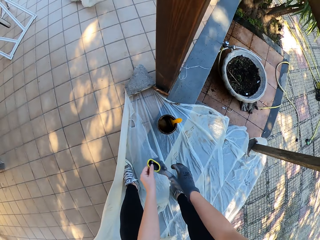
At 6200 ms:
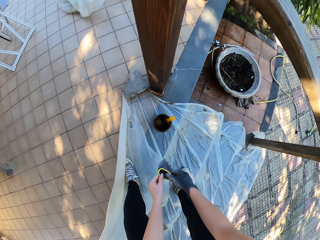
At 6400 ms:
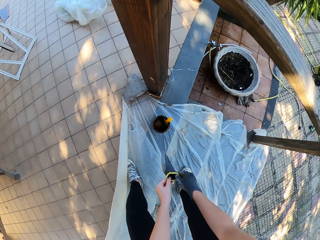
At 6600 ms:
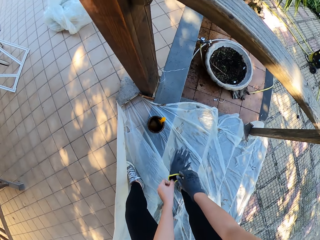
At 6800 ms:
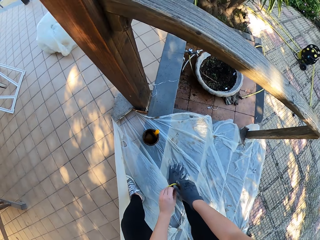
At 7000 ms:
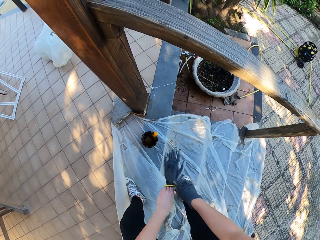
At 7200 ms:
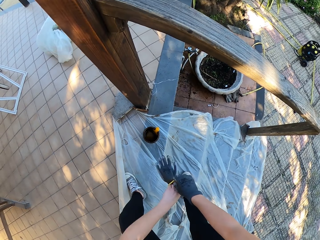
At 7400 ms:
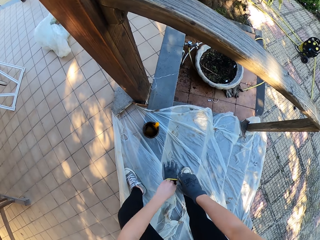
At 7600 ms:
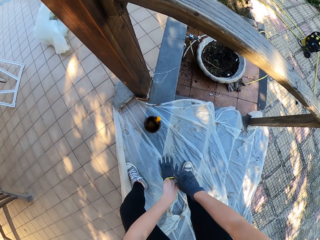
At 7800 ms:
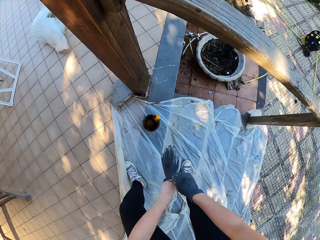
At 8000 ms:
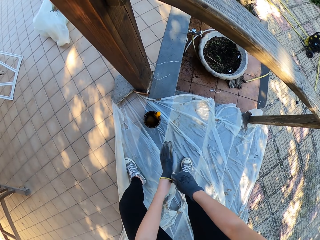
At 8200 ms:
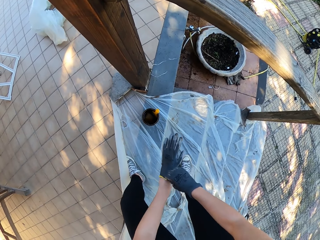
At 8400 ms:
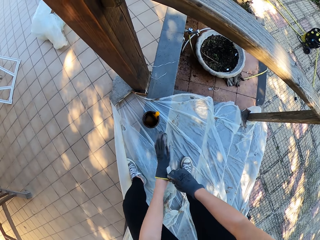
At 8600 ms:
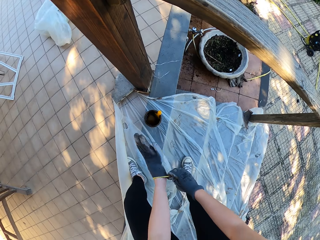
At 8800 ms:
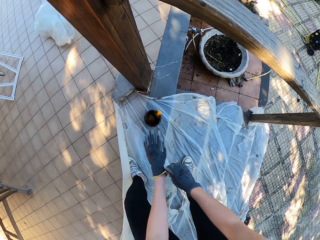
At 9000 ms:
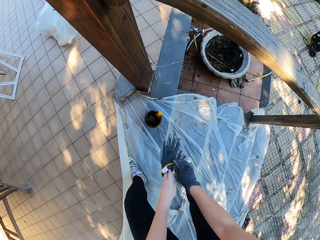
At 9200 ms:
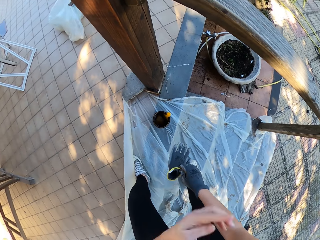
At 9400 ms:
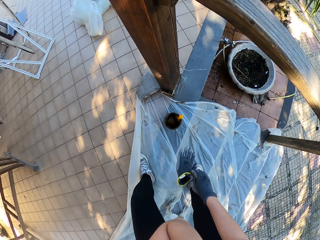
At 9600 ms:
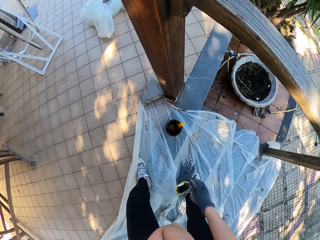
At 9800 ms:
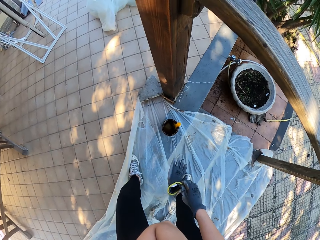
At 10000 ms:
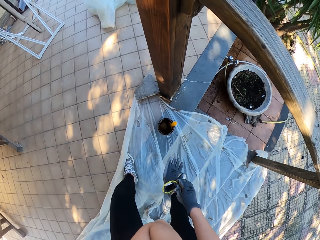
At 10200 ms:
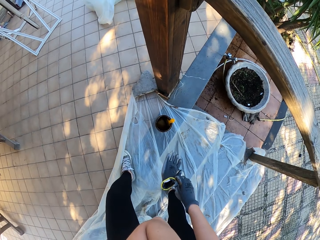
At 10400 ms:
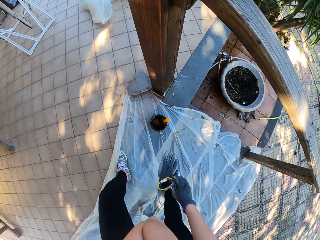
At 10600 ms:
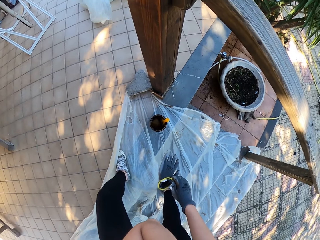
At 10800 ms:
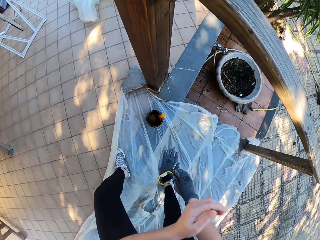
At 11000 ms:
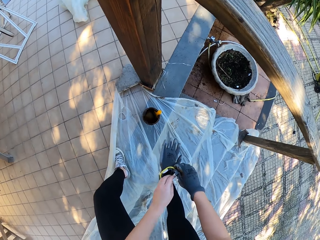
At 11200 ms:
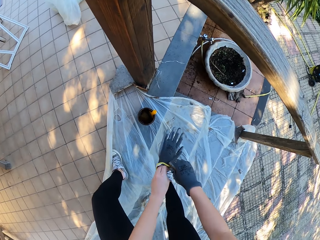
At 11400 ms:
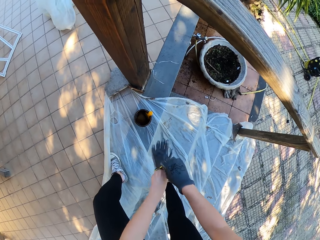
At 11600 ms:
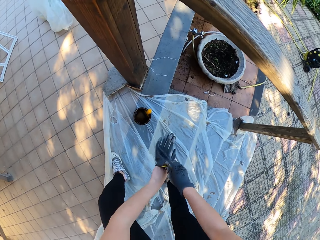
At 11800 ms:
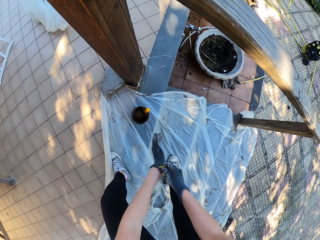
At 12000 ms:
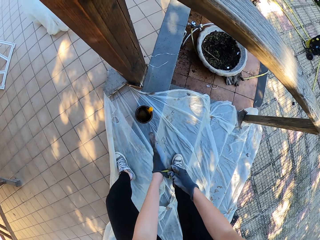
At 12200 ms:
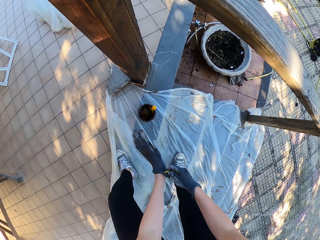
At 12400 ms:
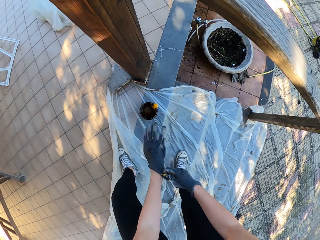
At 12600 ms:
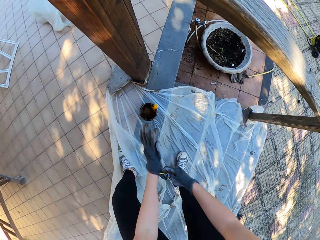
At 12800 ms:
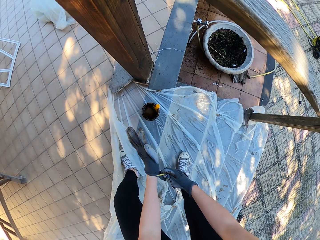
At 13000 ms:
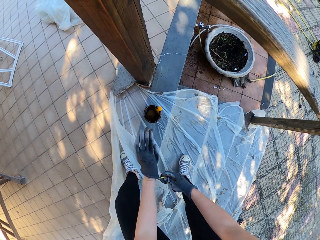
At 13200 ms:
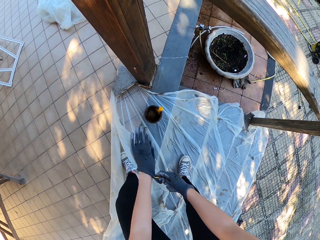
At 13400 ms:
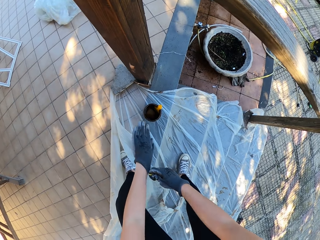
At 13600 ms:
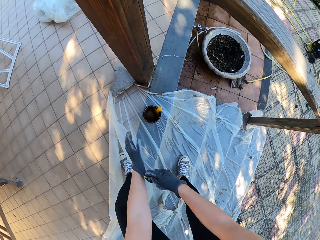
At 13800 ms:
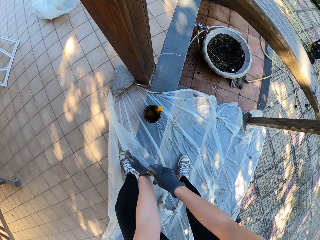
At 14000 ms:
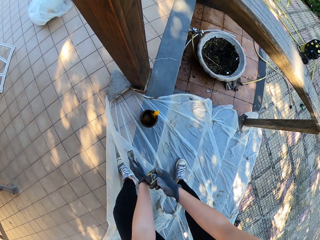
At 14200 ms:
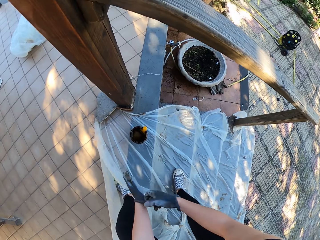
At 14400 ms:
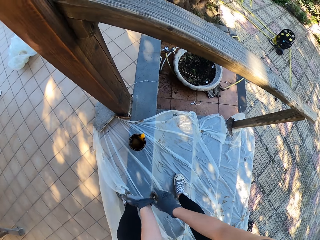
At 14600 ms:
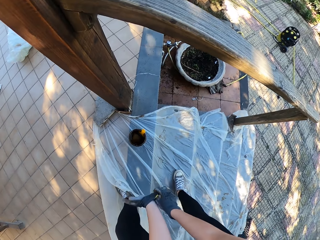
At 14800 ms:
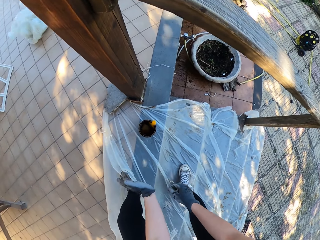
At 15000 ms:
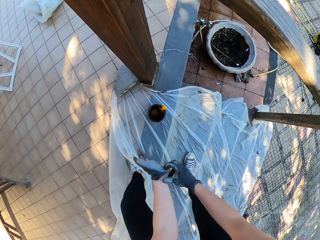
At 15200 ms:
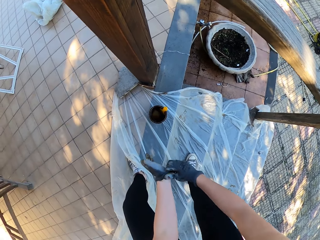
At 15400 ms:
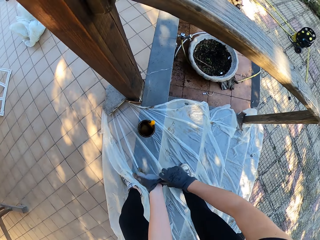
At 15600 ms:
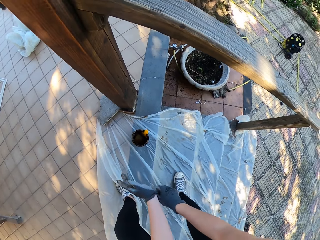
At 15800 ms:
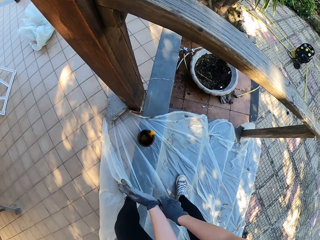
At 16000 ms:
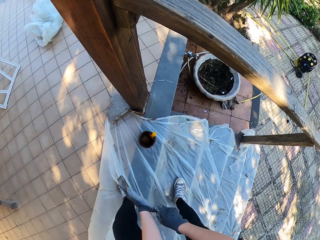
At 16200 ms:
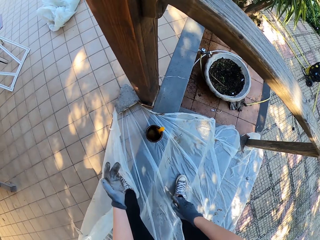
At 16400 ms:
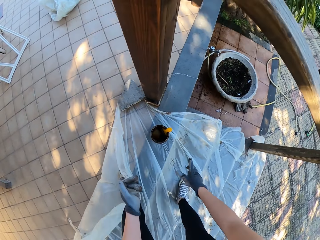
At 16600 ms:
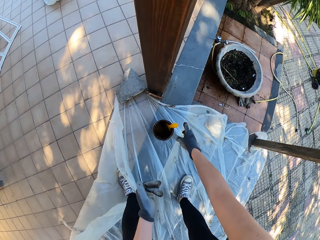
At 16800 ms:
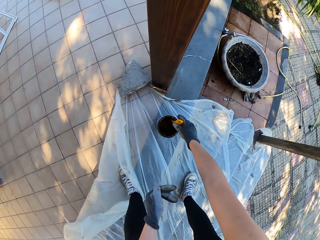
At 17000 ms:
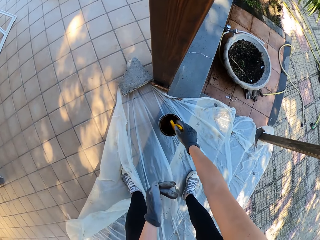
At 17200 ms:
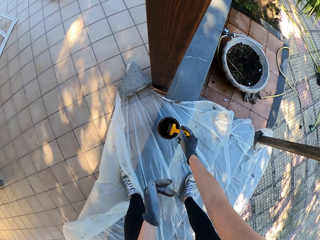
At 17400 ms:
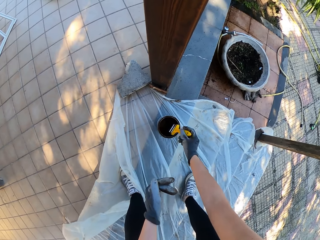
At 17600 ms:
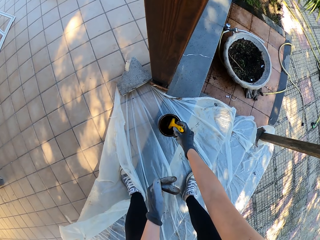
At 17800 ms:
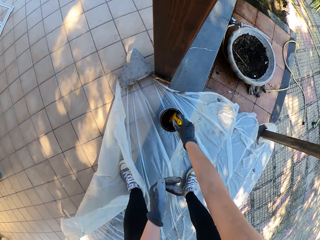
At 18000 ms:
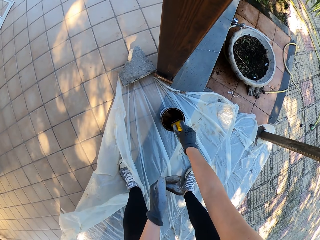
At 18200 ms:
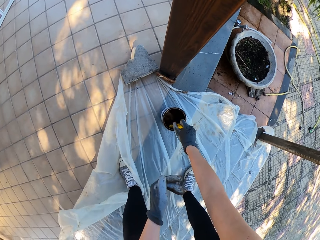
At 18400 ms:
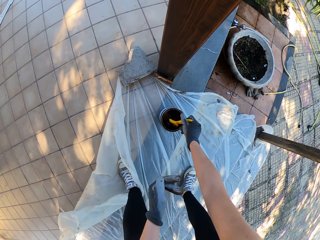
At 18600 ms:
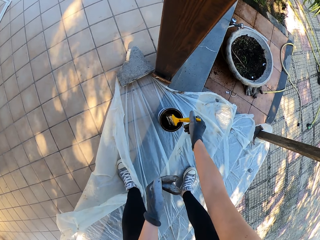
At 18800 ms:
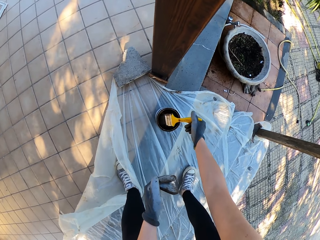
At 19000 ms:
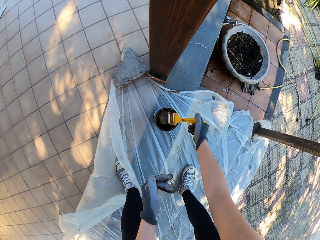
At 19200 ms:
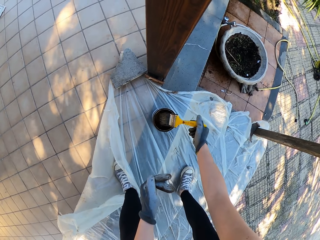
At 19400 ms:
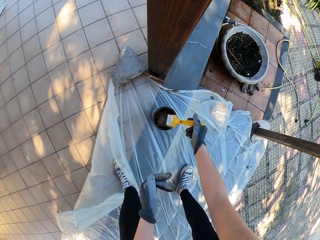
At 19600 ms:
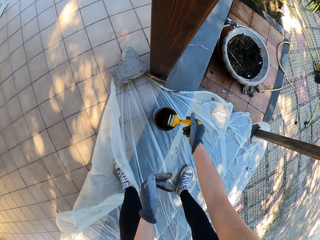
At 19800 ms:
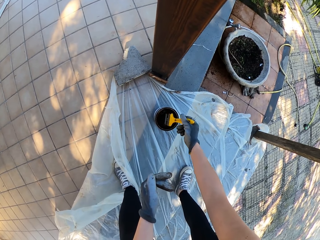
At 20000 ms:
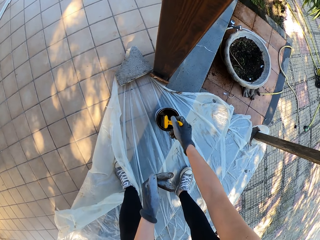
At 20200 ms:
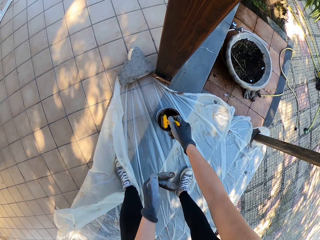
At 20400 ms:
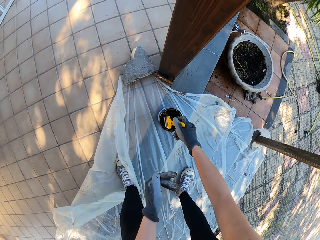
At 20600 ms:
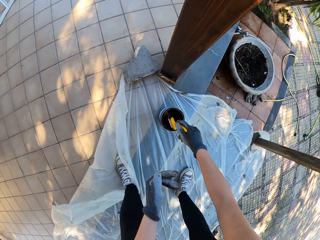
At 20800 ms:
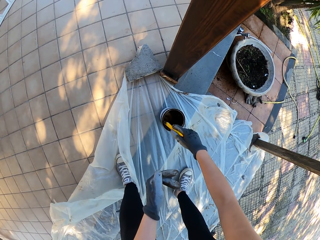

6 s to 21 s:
The camera wearer wears the gloves. They pick a paint brush from the paint can.

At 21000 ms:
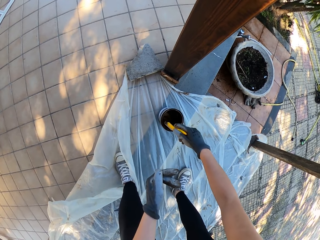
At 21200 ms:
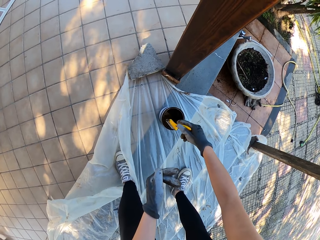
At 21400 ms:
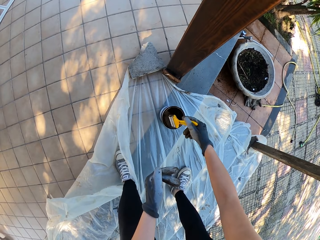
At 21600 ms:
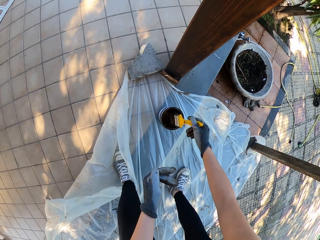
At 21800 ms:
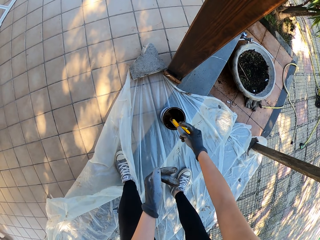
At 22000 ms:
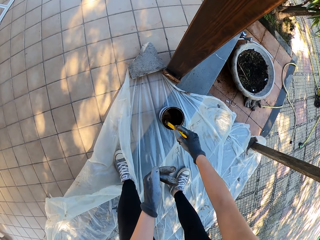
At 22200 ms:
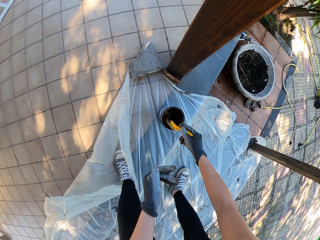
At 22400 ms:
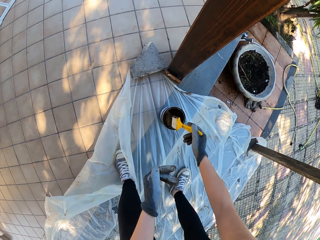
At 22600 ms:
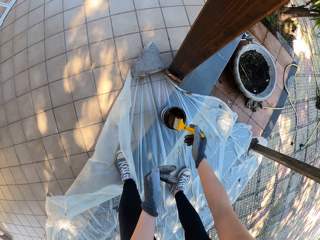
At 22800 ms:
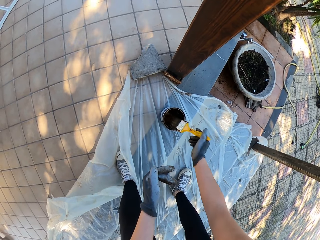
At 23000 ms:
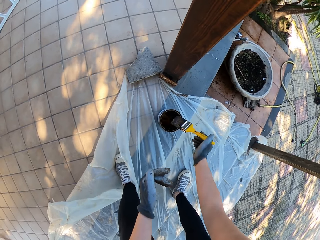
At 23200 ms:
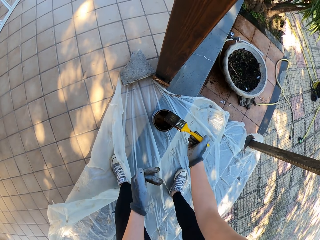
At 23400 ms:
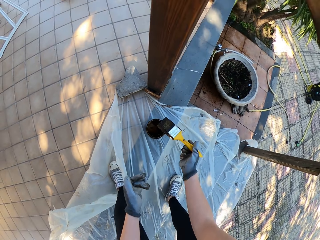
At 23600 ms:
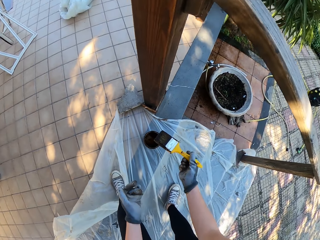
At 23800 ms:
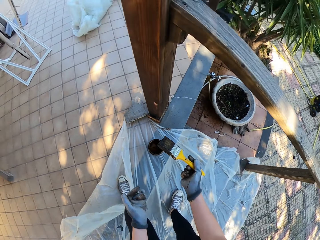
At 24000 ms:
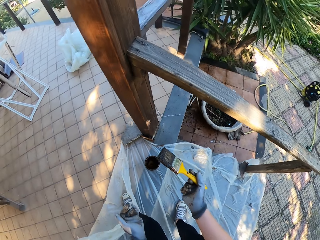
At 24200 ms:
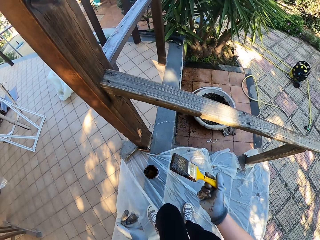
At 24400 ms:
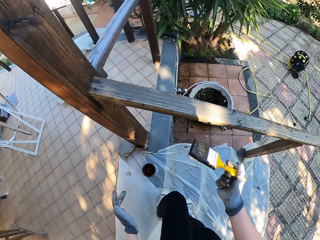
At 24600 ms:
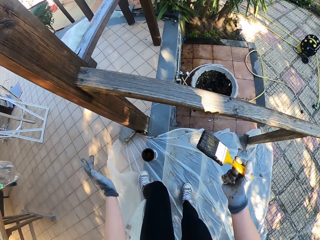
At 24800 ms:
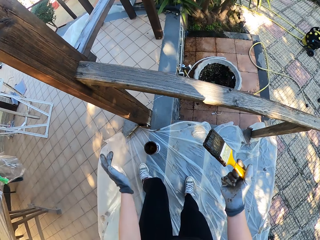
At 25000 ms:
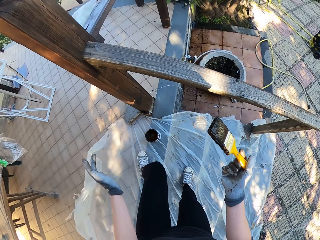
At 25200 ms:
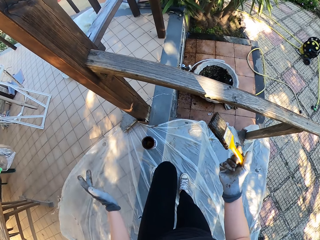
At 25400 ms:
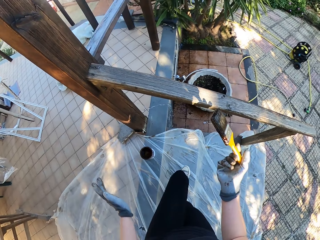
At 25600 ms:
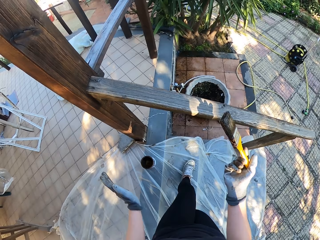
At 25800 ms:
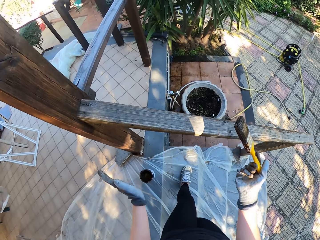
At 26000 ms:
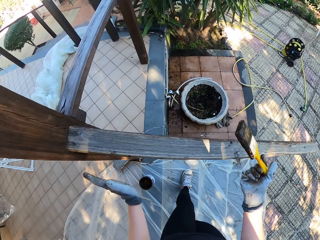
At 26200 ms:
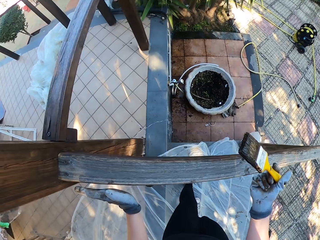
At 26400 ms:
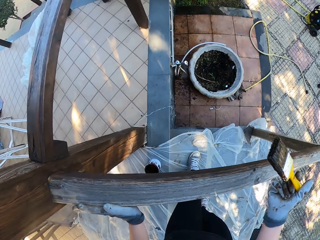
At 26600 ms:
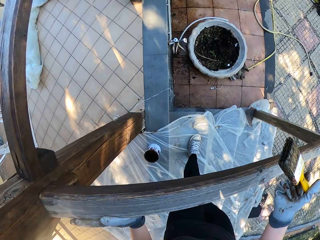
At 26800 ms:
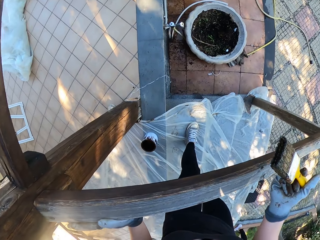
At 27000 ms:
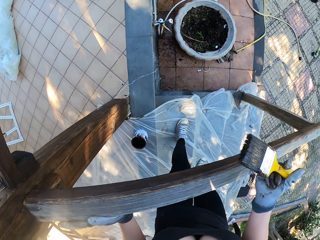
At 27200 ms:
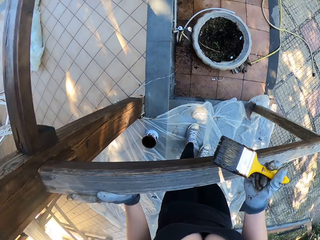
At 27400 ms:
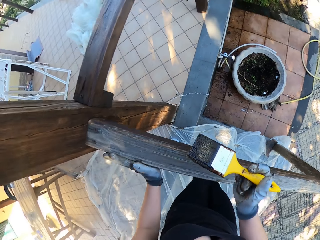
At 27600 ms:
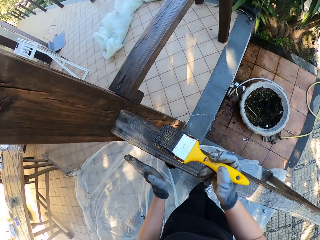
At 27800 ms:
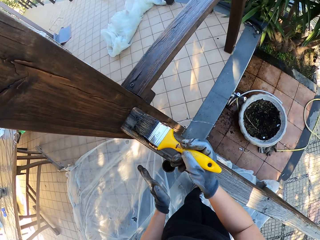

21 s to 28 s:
The camera wearer paints on the stair wood railing. They look around.
